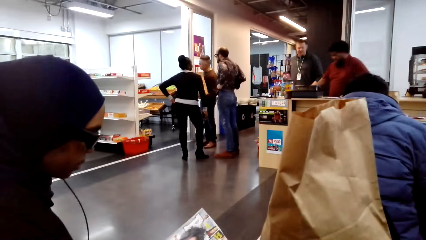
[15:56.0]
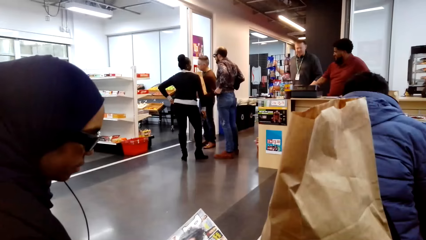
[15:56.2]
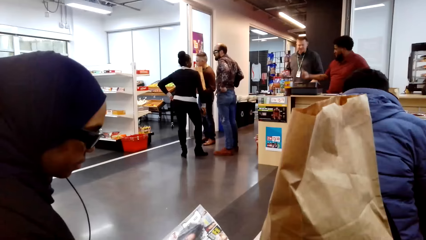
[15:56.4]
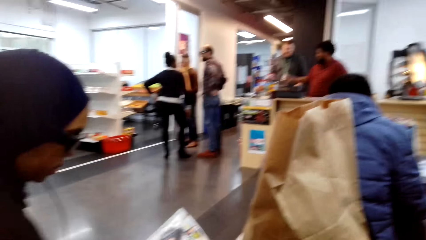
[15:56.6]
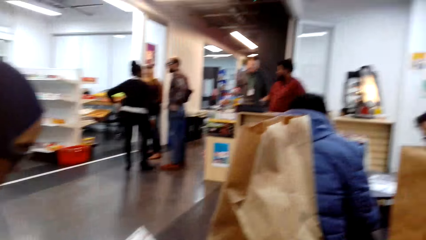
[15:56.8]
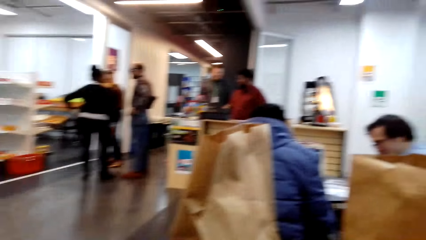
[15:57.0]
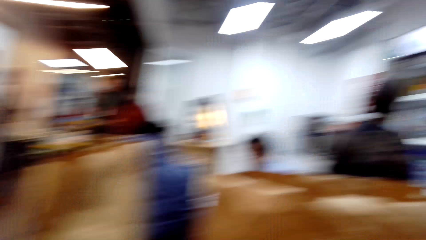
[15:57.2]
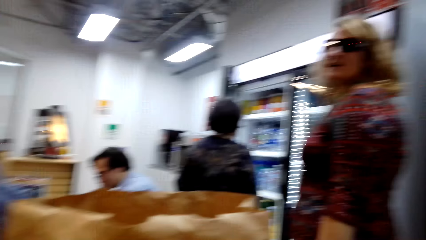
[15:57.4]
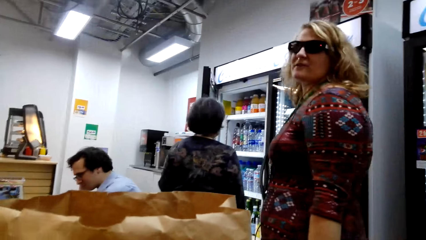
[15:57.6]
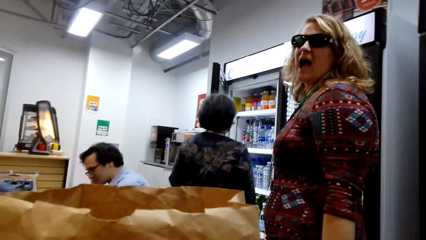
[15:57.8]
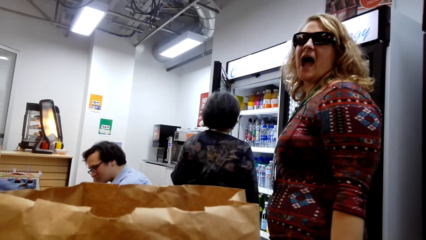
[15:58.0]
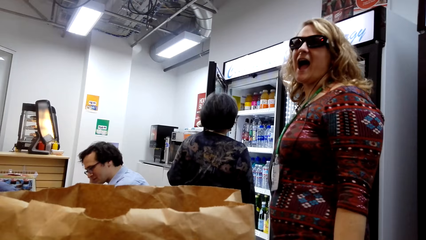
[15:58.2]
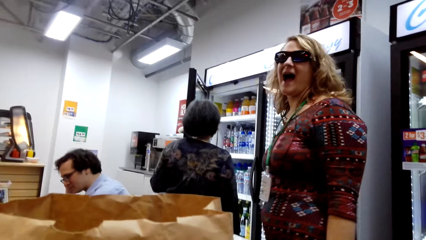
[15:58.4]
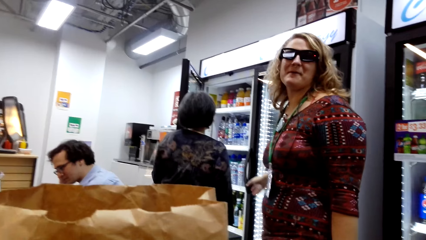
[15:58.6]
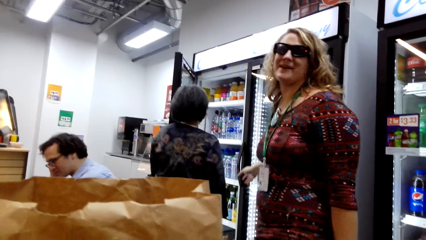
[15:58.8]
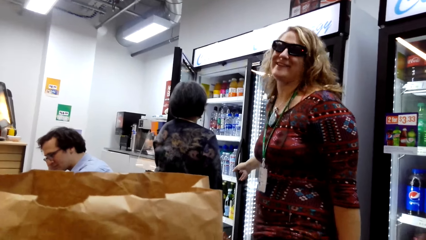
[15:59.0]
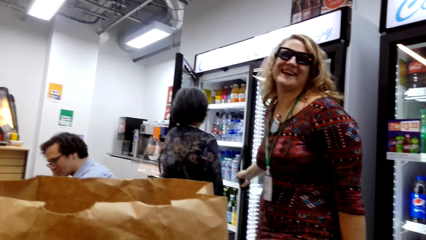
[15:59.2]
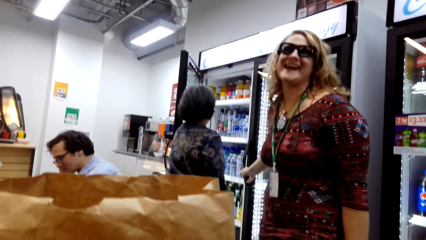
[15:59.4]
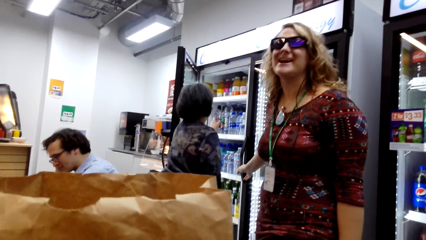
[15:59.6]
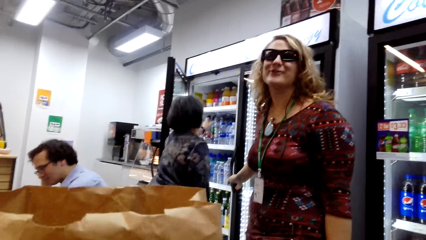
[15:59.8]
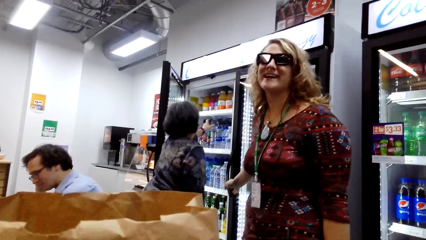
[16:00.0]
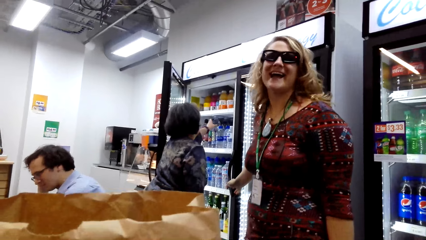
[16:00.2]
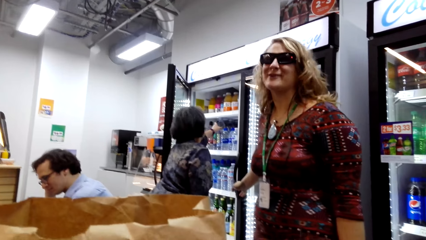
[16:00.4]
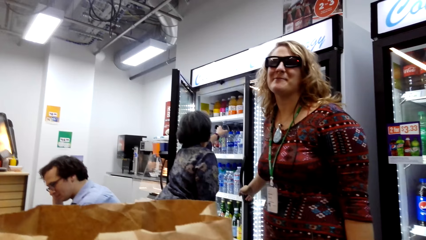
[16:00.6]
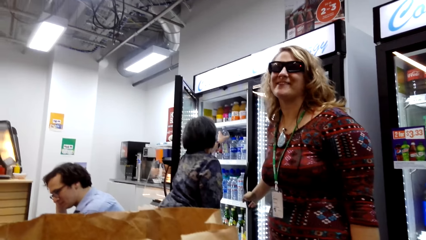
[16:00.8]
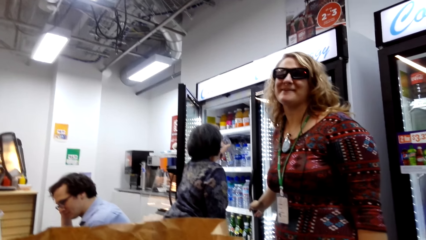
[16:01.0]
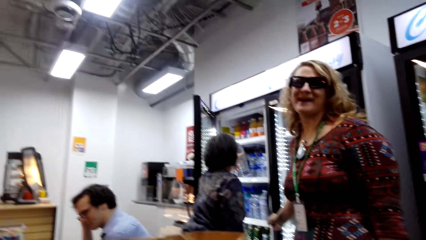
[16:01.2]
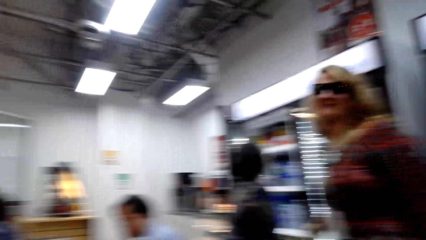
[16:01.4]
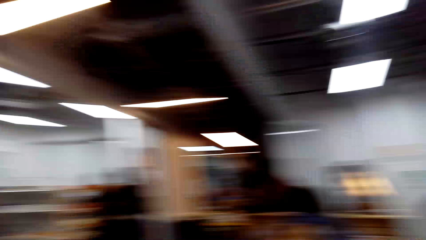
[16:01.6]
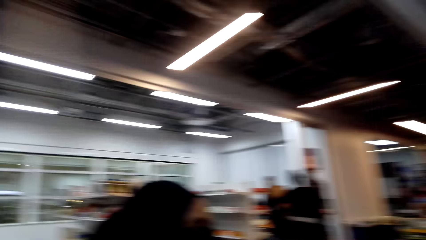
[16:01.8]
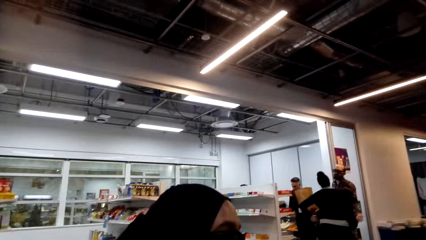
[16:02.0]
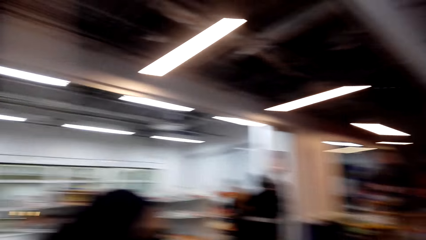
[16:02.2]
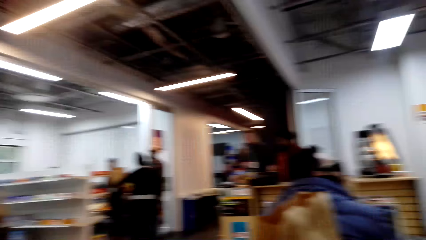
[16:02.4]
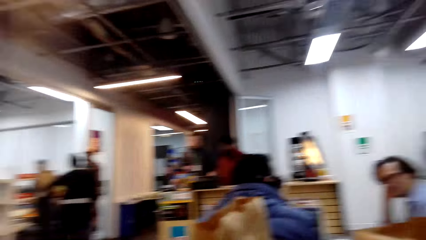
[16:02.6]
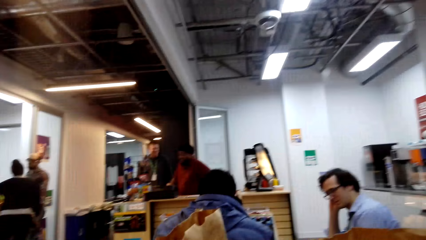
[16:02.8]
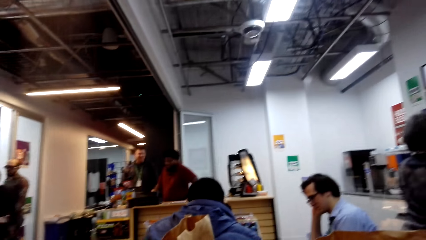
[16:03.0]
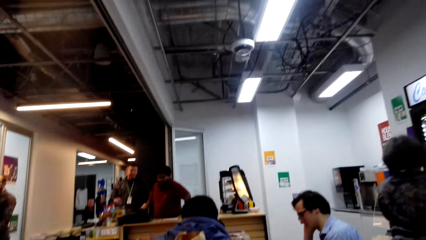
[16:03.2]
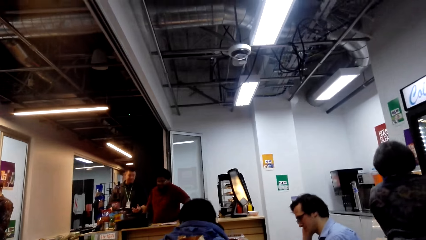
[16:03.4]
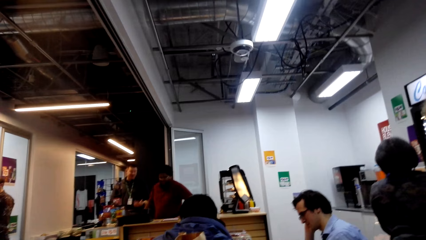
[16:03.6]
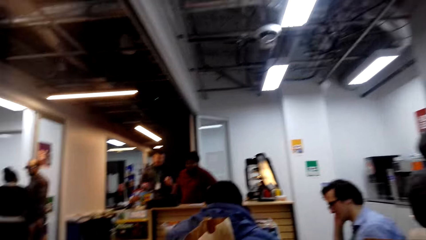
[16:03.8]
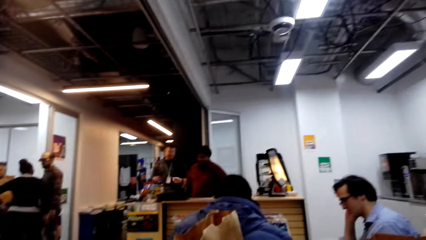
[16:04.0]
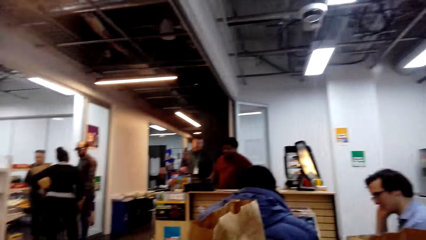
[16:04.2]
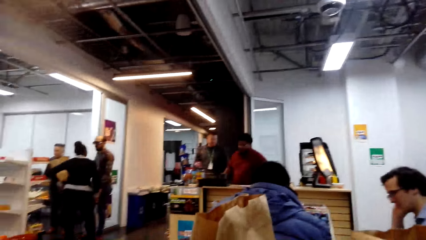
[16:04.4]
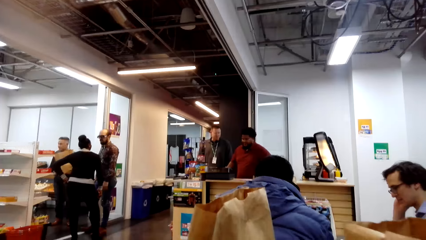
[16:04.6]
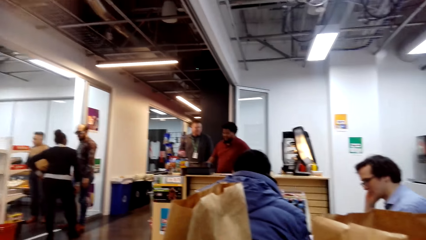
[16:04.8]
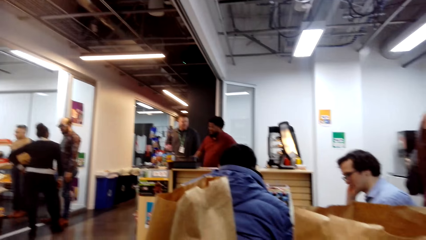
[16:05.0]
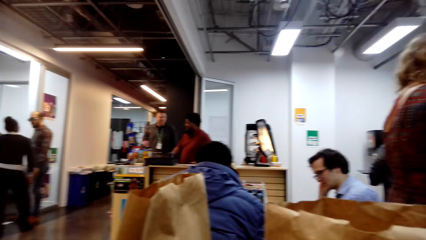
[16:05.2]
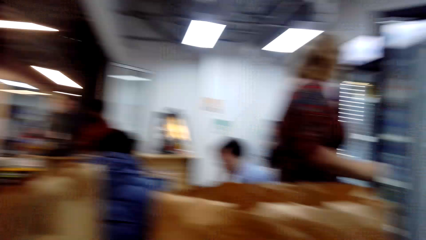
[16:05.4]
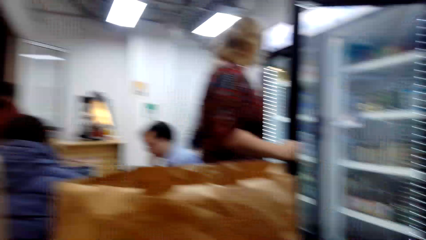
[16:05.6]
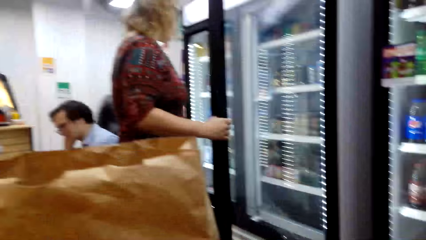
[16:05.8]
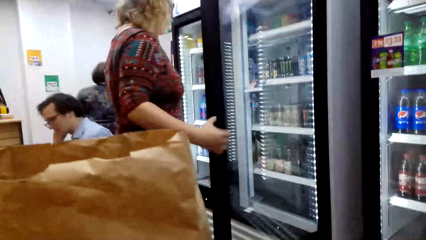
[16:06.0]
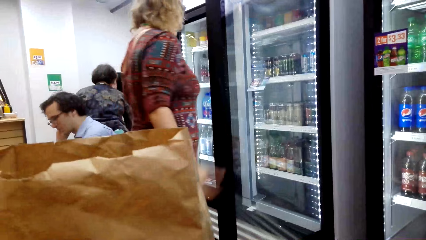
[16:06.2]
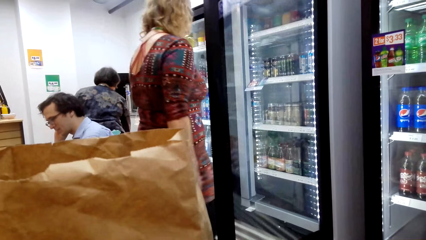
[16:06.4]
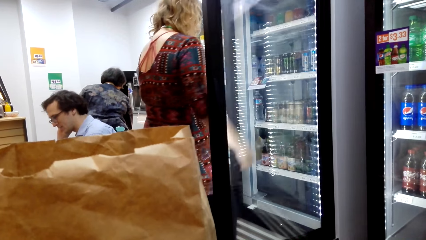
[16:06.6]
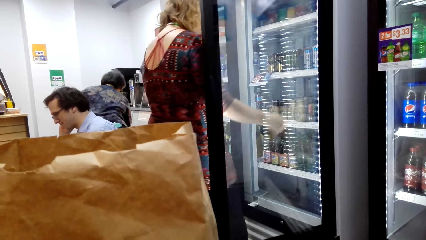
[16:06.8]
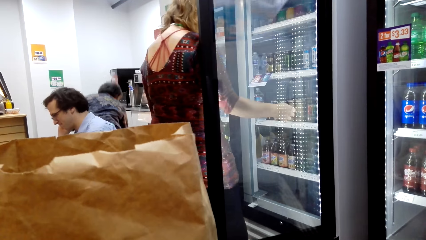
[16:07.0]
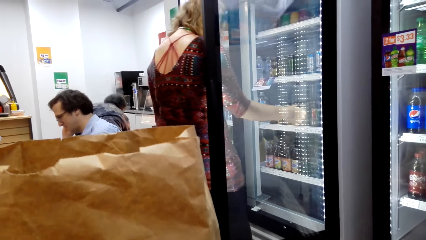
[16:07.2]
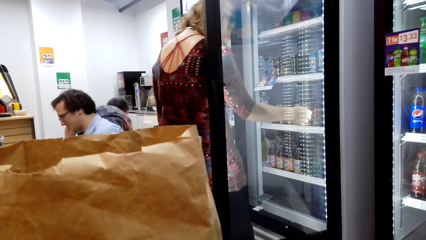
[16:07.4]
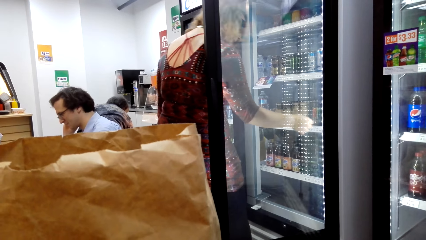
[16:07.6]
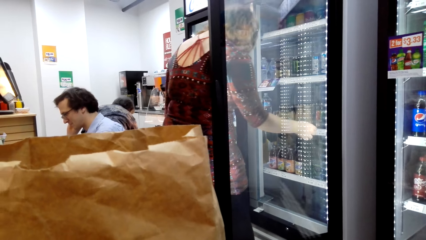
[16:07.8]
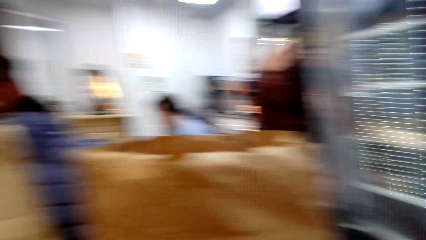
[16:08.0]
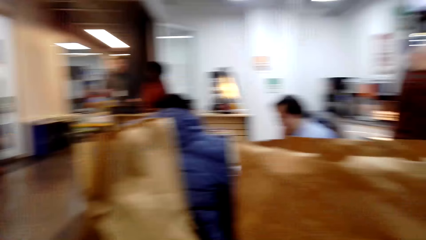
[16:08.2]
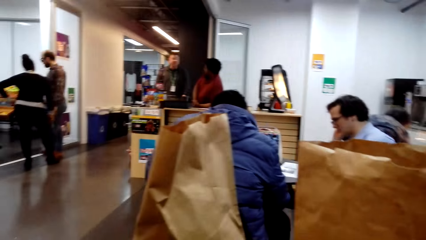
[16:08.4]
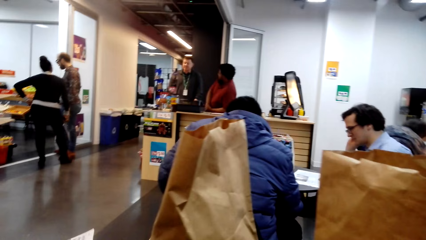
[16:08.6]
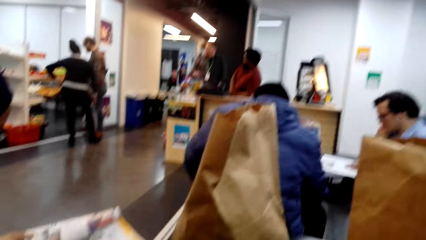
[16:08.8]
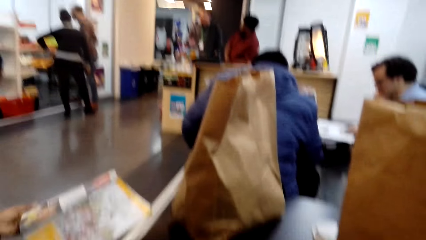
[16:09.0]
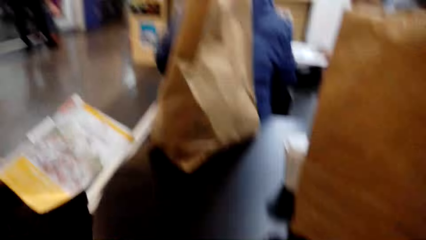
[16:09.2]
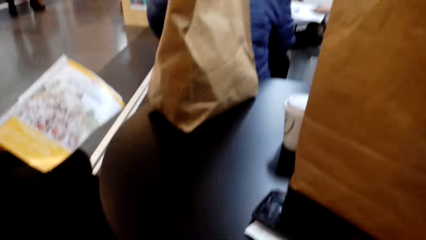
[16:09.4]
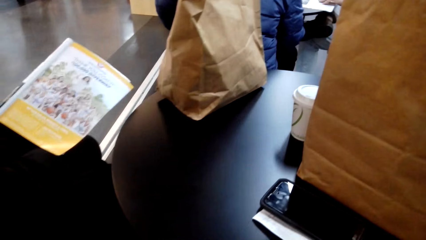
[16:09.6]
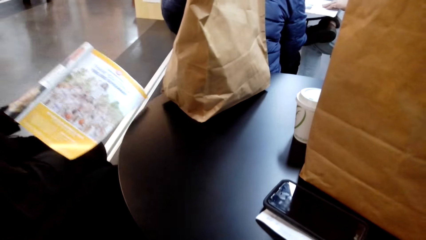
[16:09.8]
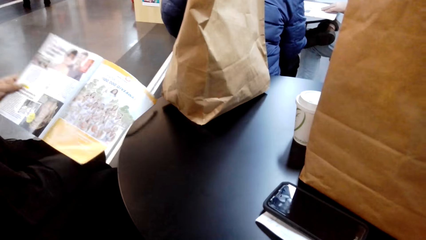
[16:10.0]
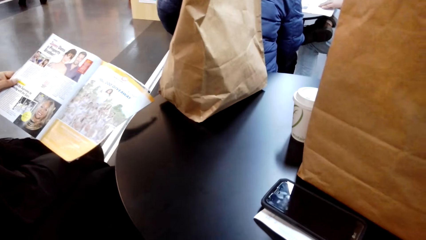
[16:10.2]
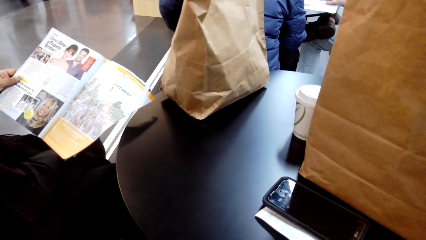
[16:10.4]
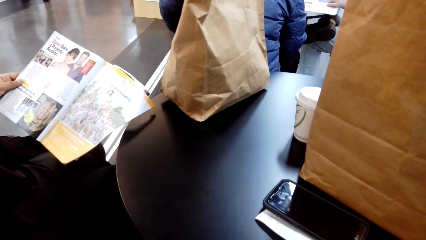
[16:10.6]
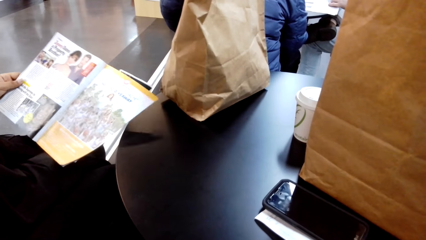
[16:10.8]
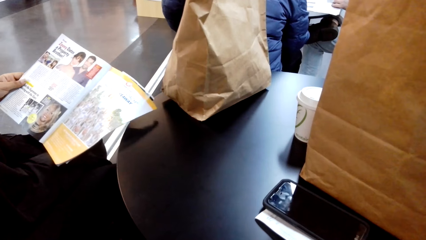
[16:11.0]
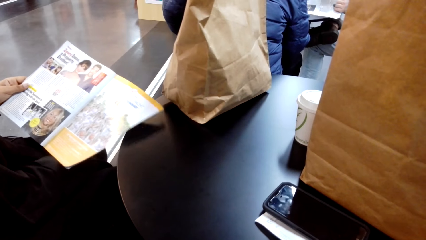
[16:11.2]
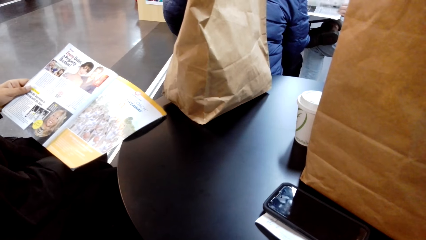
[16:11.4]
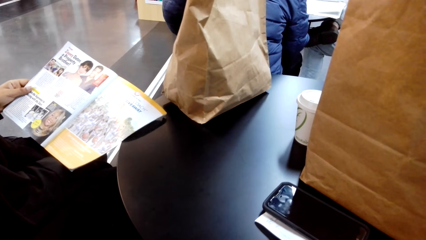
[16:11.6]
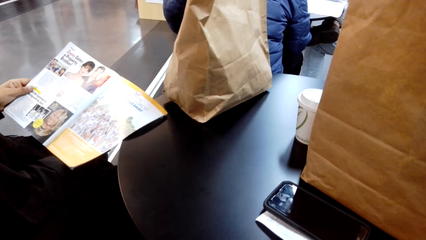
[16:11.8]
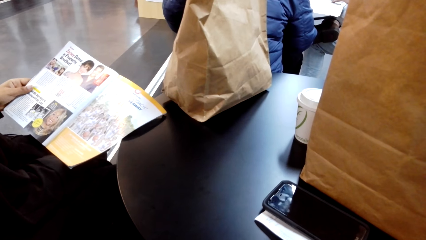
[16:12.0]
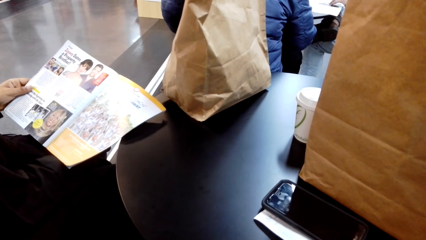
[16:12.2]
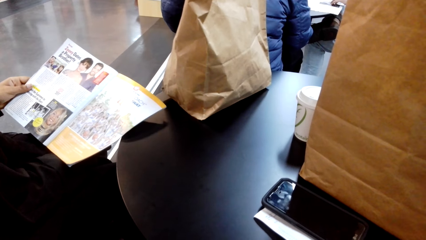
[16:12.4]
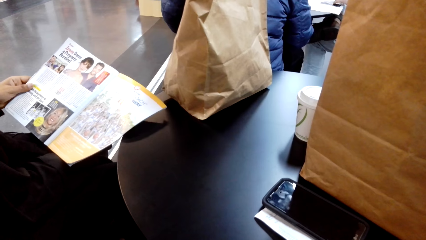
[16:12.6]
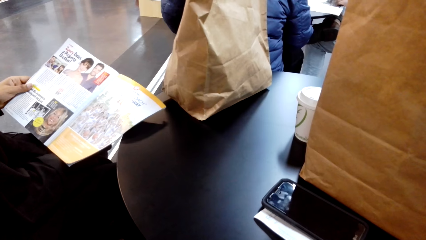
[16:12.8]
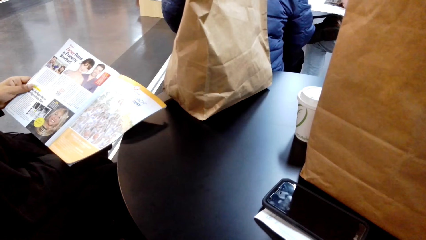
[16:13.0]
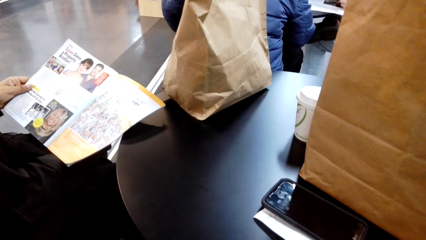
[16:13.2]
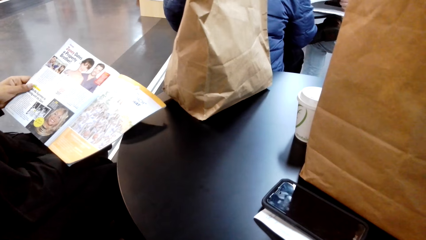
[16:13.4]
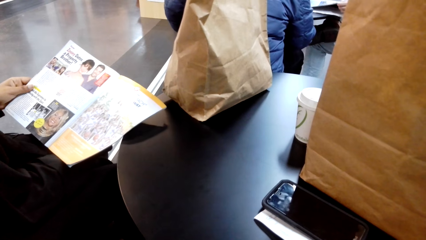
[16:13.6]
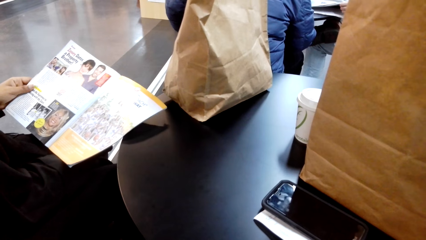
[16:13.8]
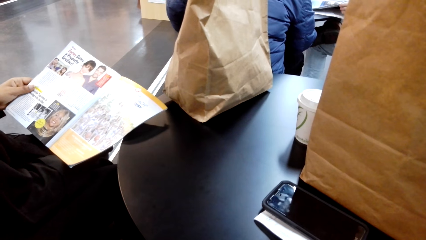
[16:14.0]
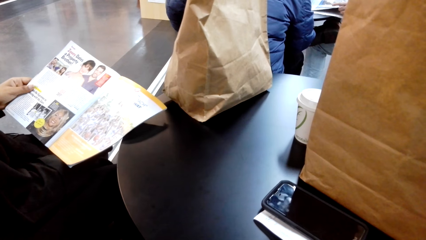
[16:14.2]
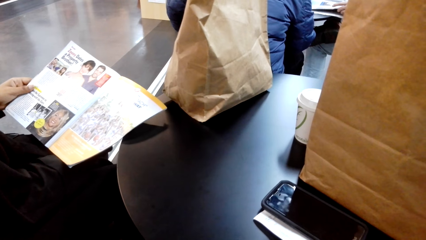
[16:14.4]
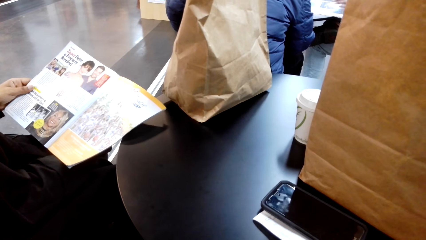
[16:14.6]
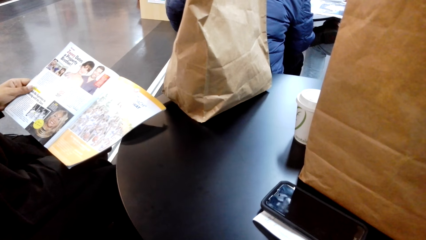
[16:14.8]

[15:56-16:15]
A lady opens the fridge. Another woman reads the magazine. The camera wearer stares around the shop.
